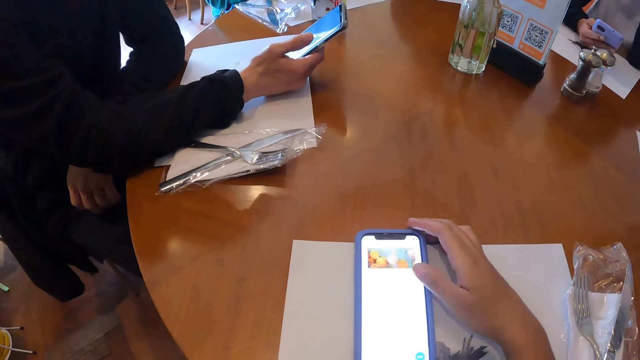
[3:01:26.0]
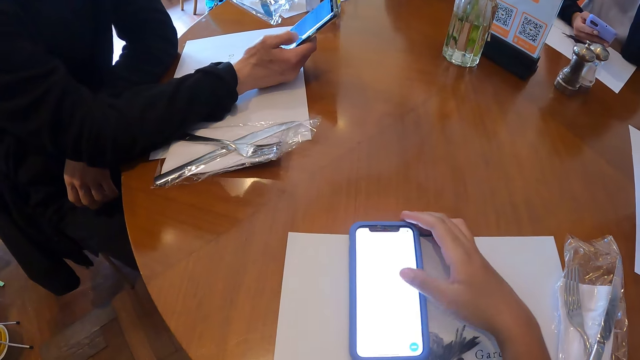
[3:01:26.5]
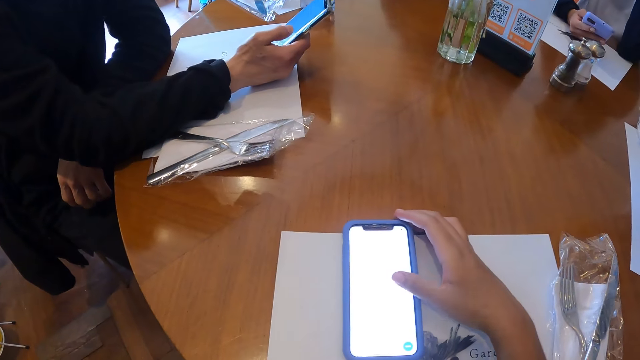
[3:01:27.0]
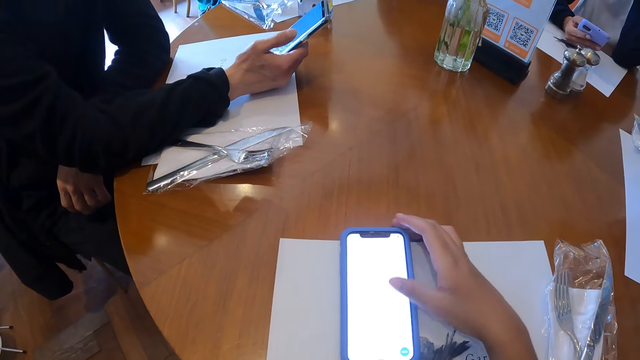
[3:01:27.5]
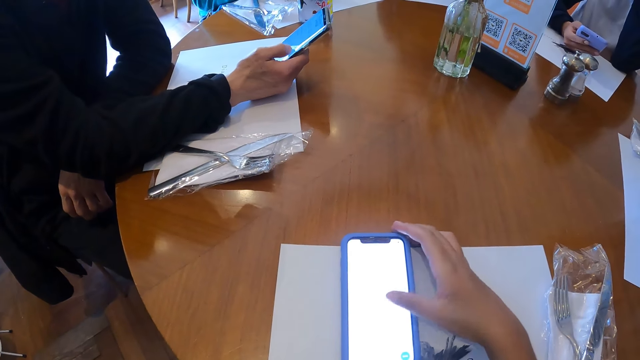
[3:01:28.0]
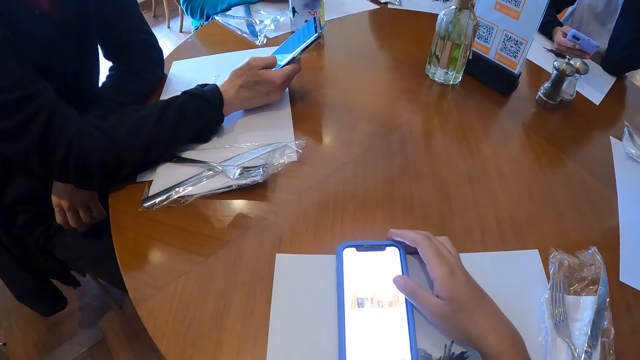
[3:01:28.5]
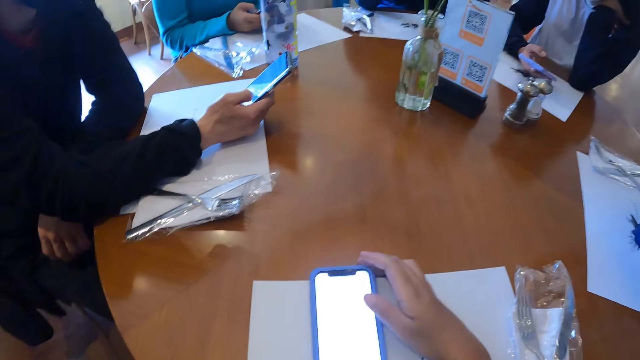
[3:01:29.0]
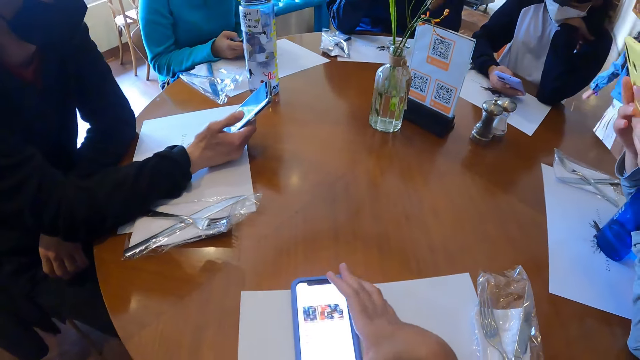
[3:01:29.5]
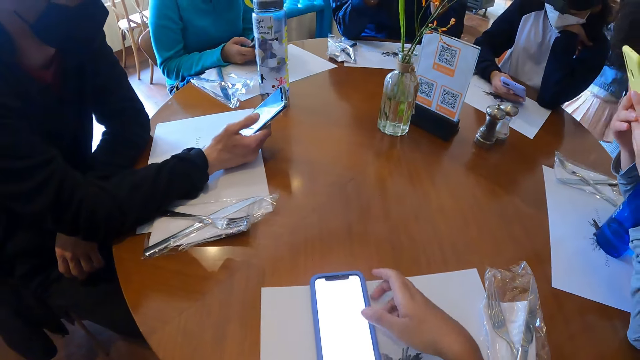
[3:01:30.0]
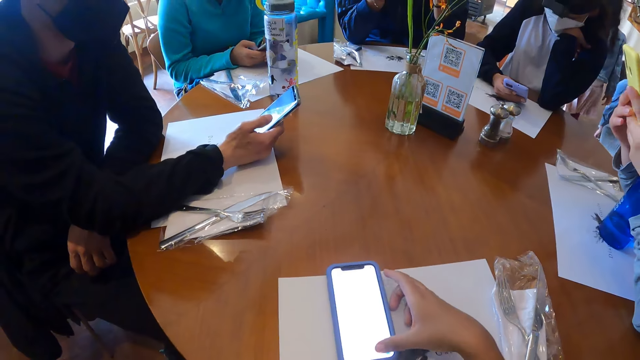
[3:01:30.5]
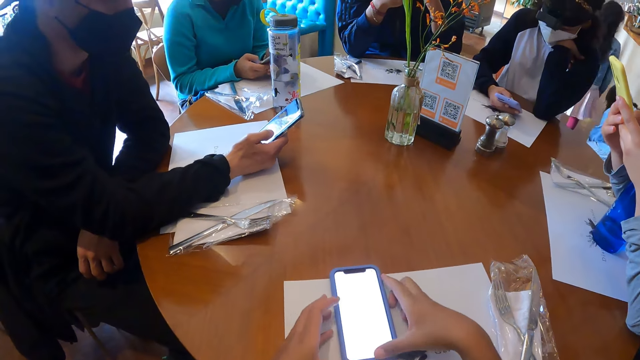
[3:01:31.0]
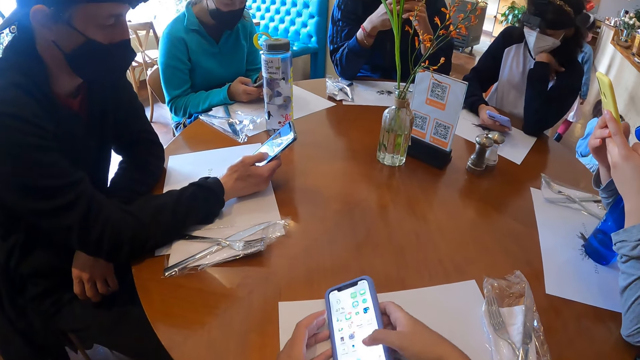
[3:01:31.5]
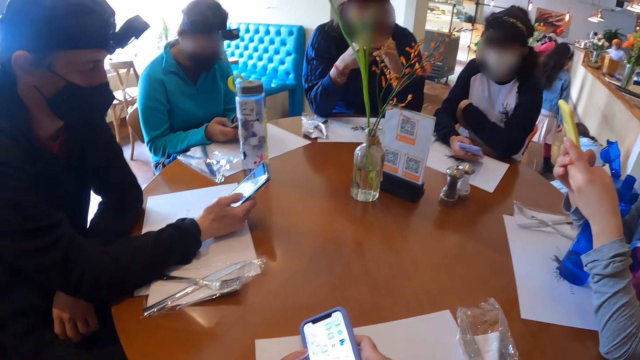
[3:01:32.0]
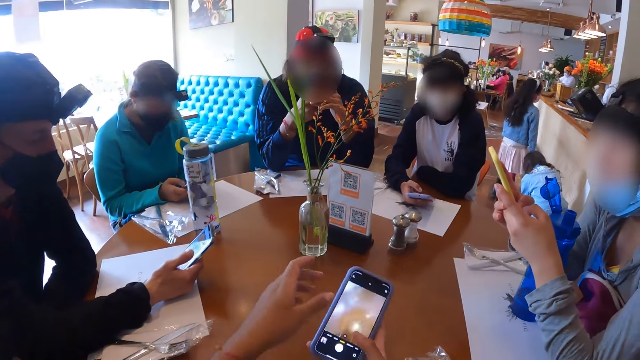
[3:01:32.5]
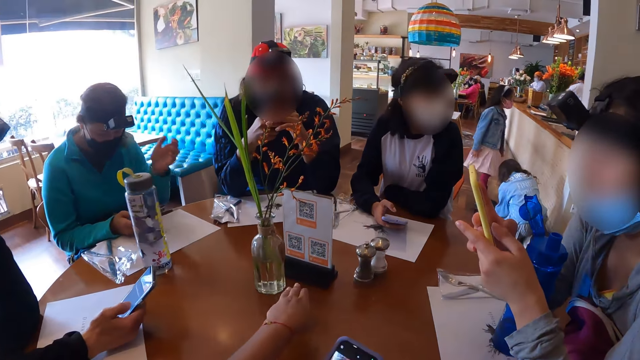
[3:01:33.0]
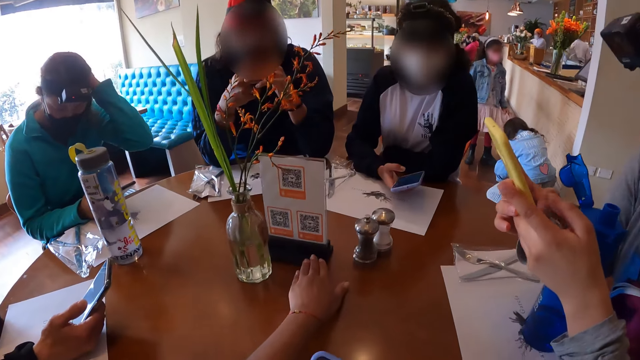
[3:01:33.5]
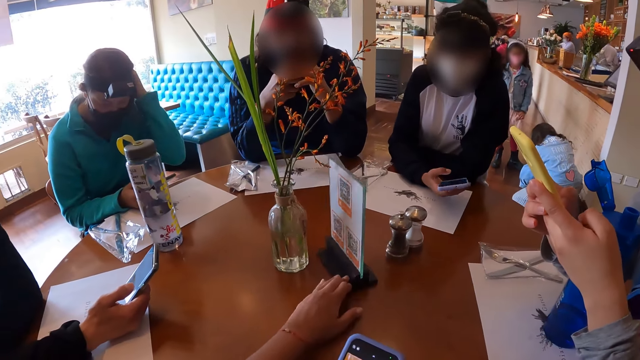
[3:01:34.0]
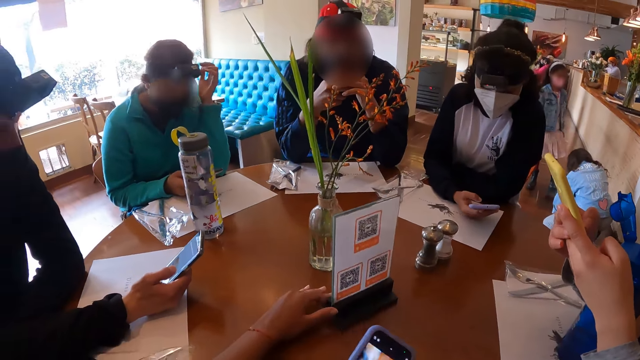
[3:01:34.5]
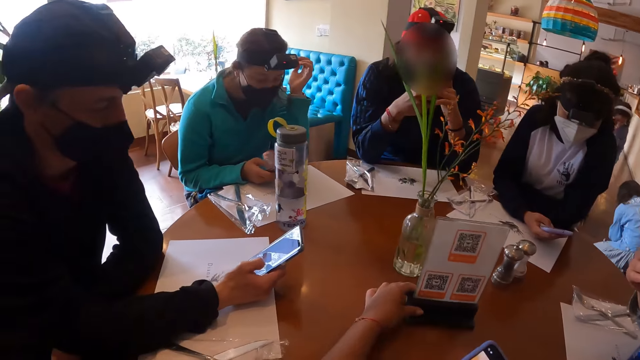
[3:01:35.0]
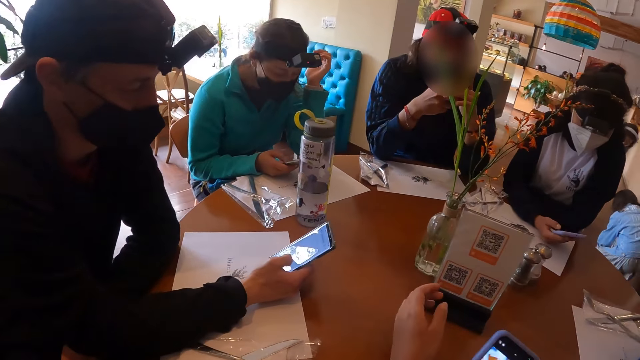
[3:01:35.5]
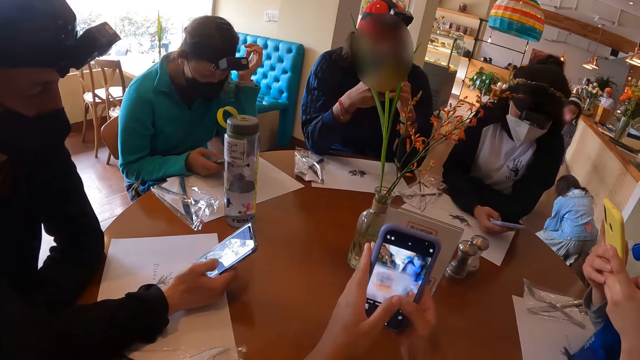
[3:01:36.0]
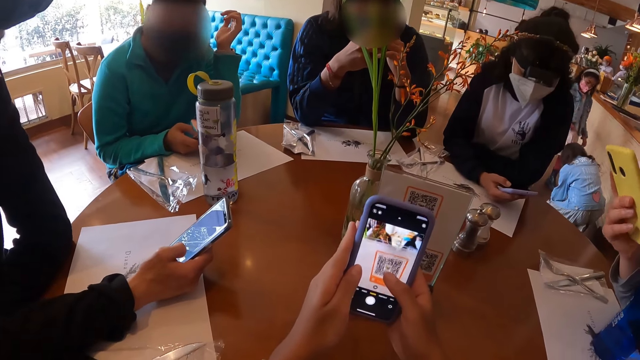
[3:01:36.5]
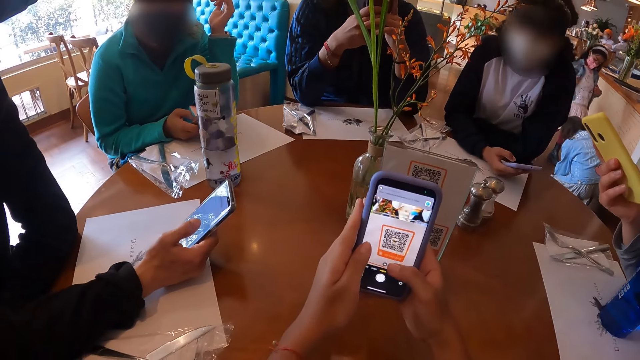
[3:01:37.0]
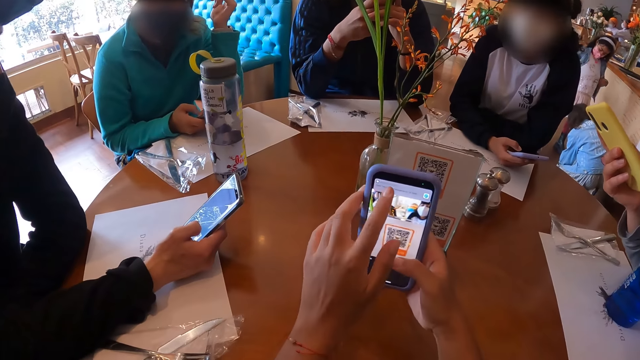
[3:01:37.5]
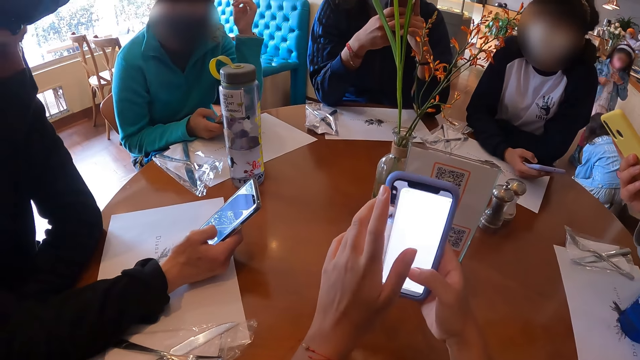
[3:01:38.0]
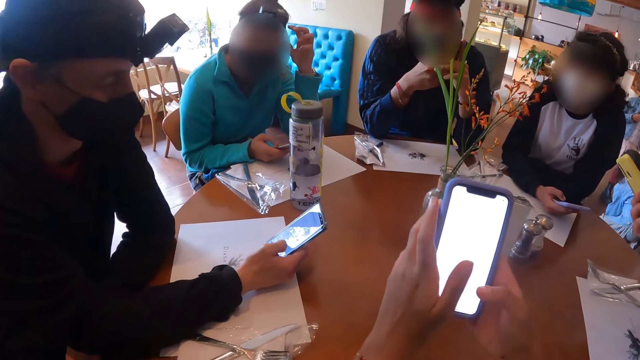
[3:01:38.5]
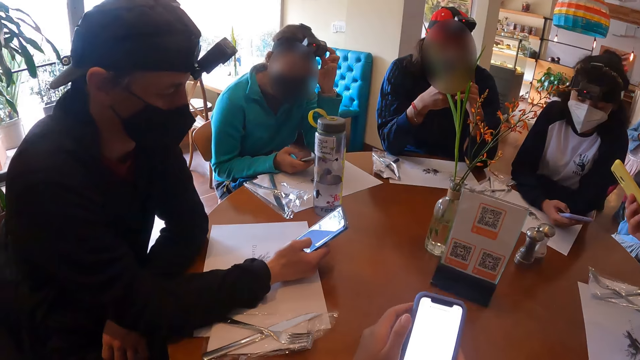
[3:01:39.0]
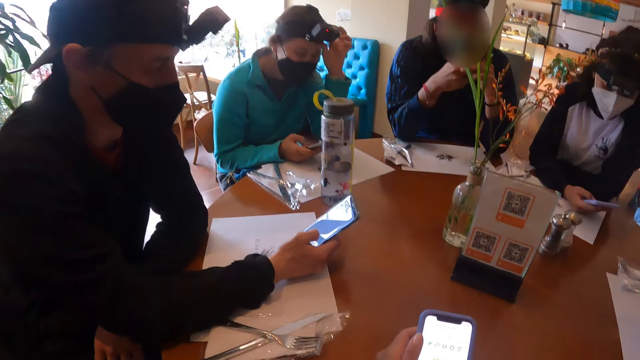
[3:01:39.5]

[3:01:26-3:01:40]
The camera wearer operates a mobile phone. A man operates a mobile phone. The camera wearer carries the phone on the table with both hands. A lady operates a mobile phone. Another man touches his head with his left hand. The camera wearer adjusts the glass plaque on the table with his left hand. He scans a barcode on the glass plaque on the table with the phone in both his hands.

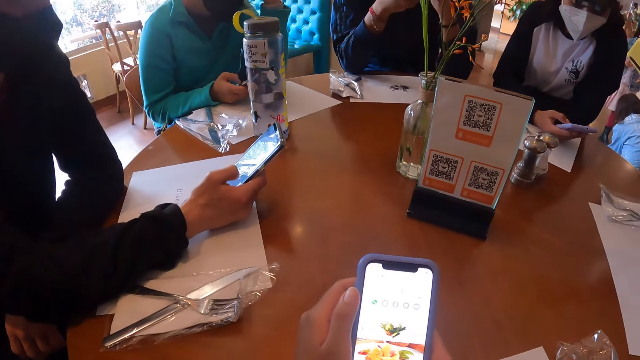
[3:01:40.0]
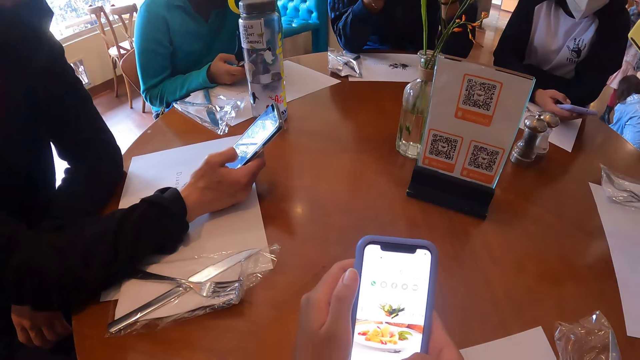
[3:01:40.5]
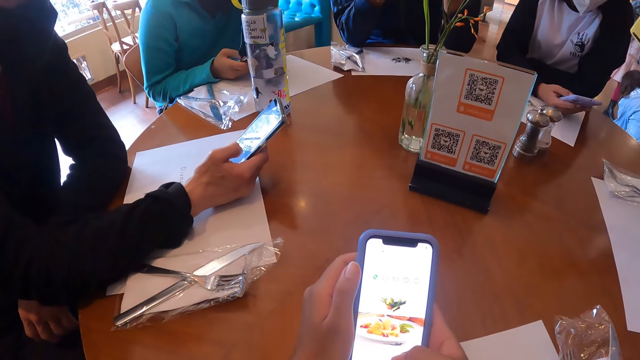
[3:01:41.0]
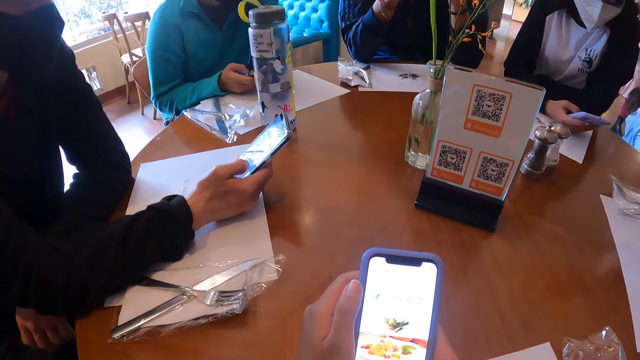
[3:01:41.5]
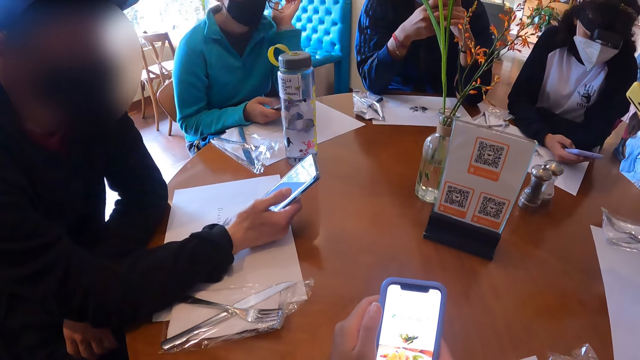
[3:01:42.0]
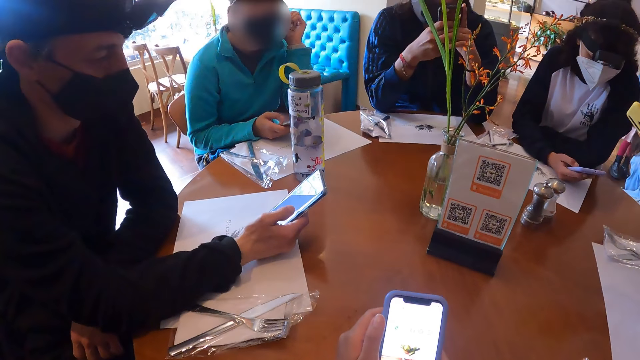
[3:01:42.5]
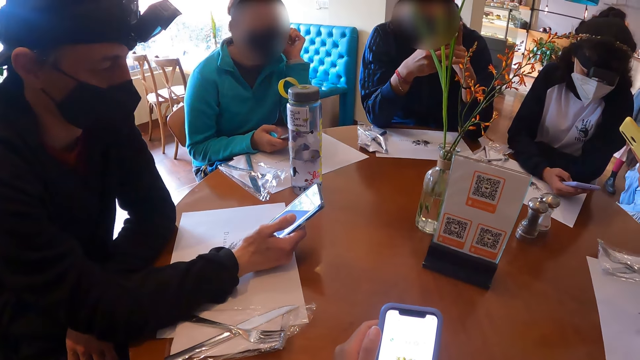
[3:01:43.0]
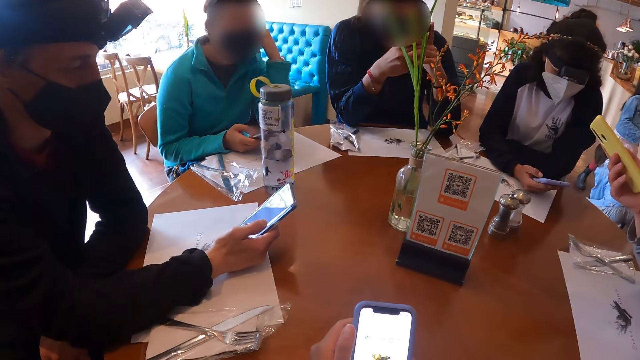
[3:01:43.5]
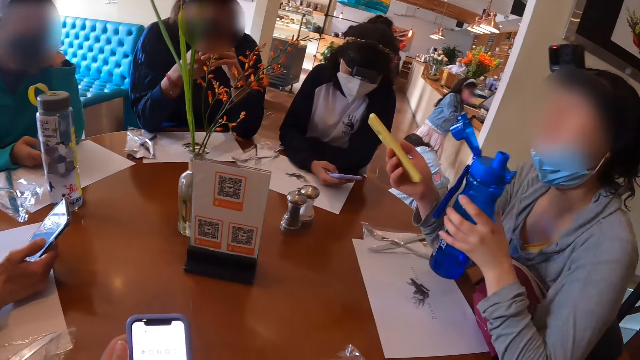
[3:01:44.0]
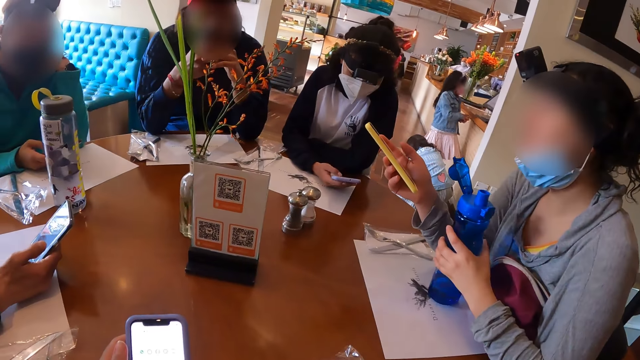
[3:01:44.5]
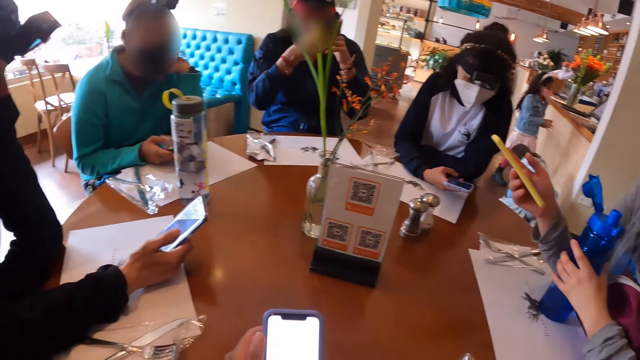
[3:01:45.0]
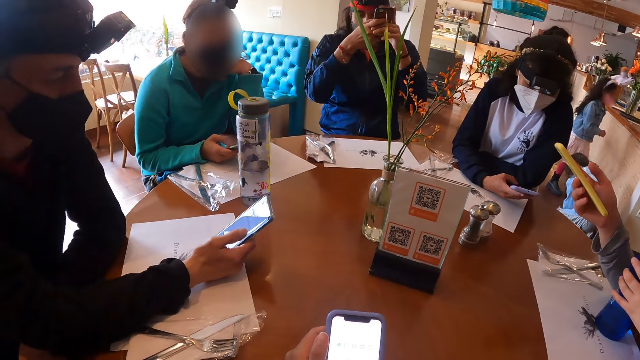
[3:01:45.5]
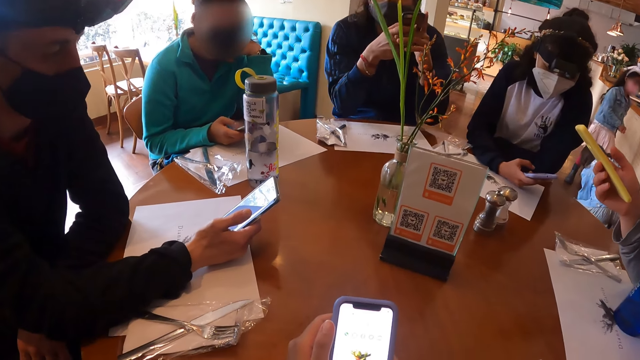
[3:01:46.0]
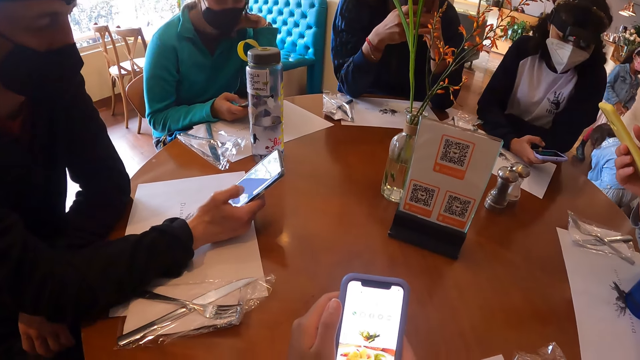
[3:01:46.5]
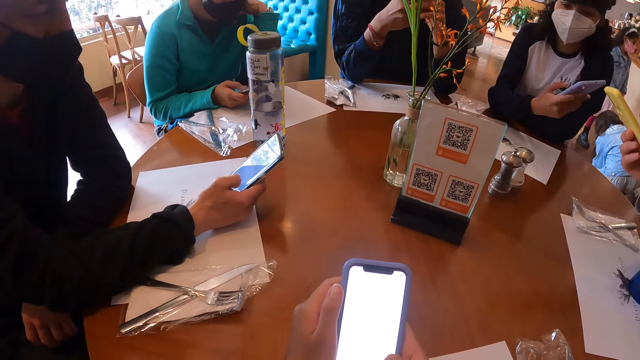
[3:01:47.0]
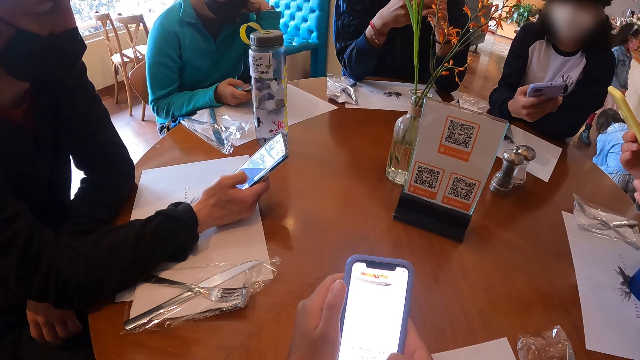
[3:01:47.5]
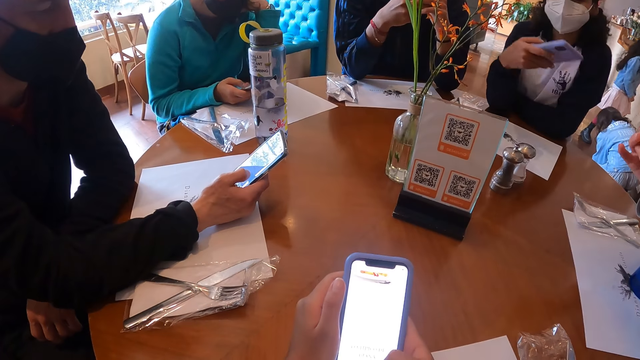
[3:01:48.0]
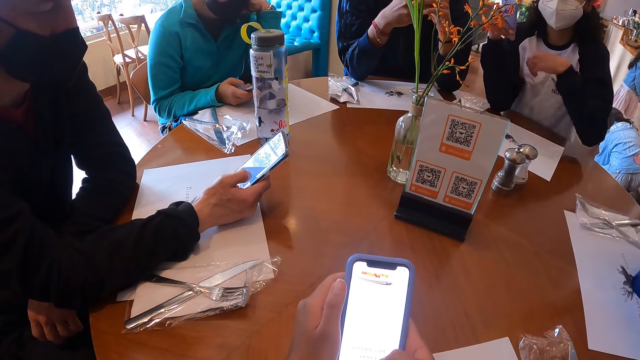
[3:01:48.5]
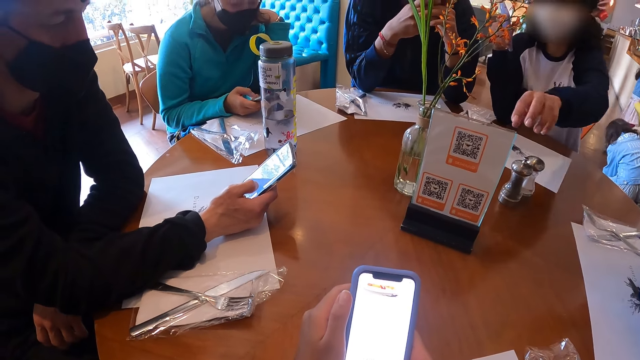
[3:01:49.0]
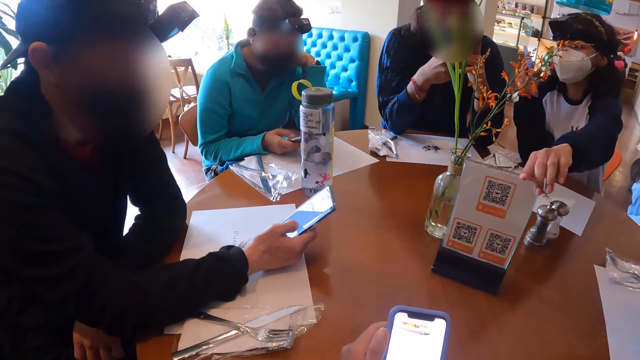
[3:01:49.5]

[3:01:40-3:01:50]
The camera wearer operates a mobile phone. A lady operates a mobile phone. Another lady drops a water bottle in her left hand on the paper on the table. The other lady holds the bottle. The camera wearer operates the phone with both hands. The first lady operates the mobile phone.
